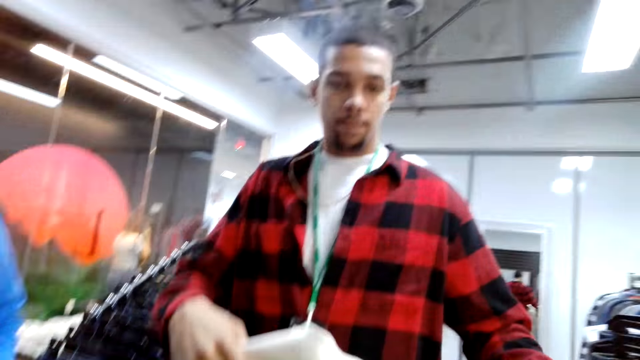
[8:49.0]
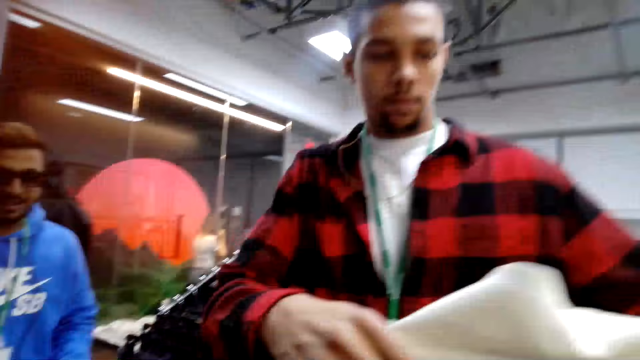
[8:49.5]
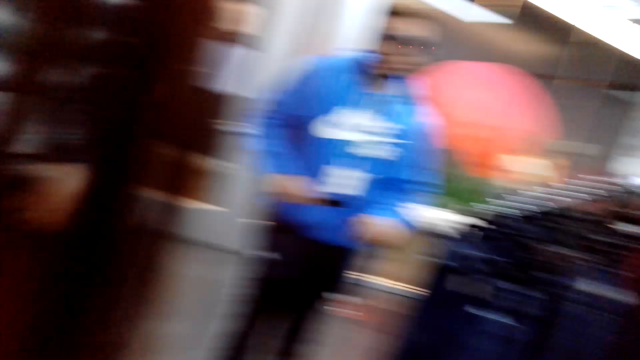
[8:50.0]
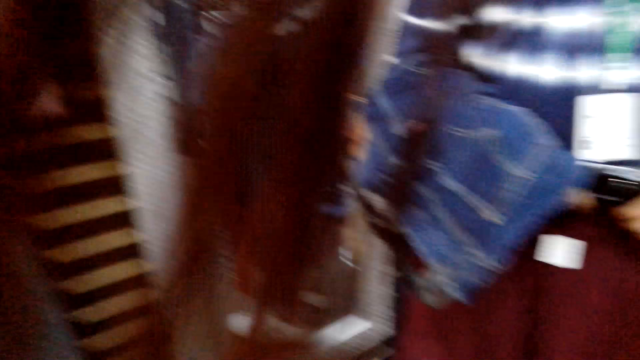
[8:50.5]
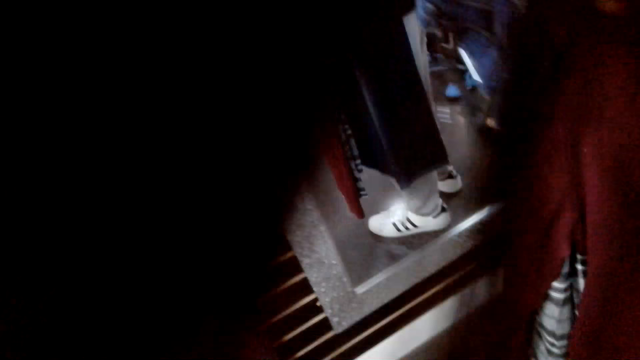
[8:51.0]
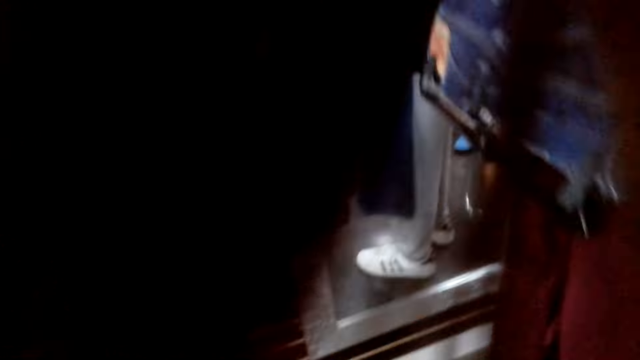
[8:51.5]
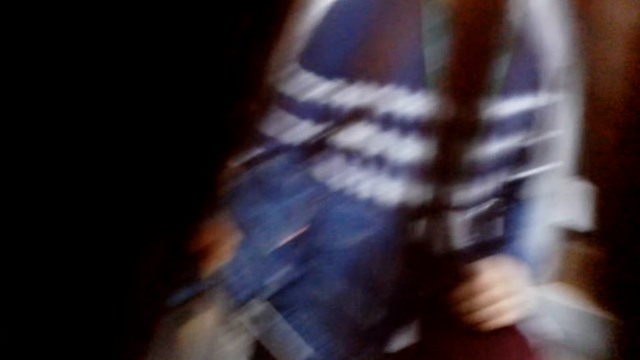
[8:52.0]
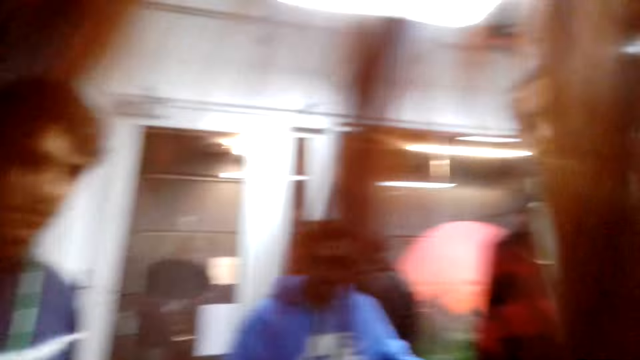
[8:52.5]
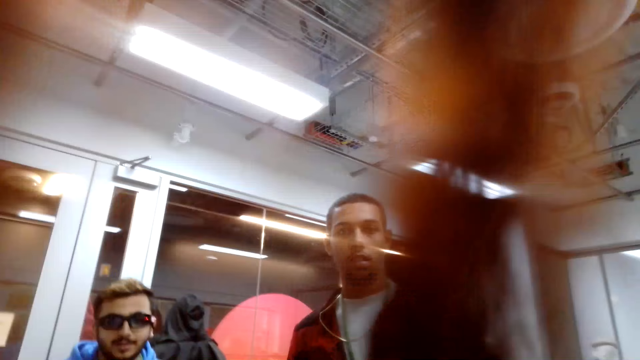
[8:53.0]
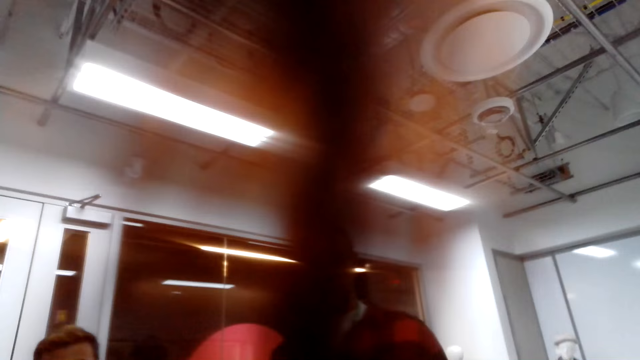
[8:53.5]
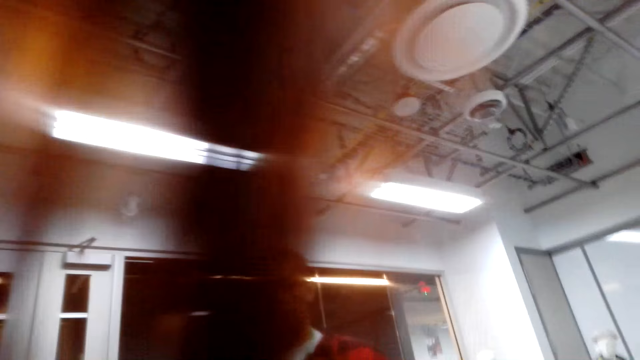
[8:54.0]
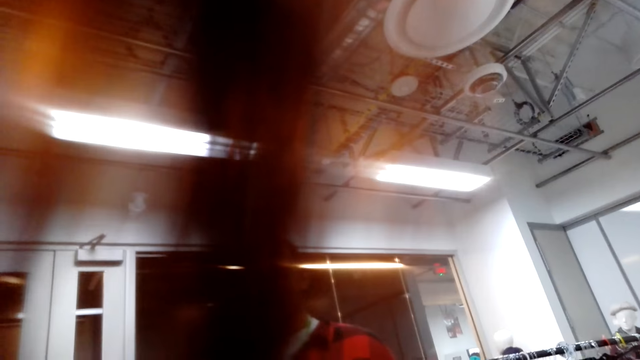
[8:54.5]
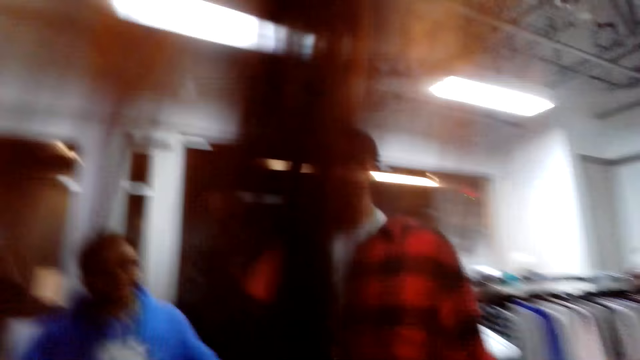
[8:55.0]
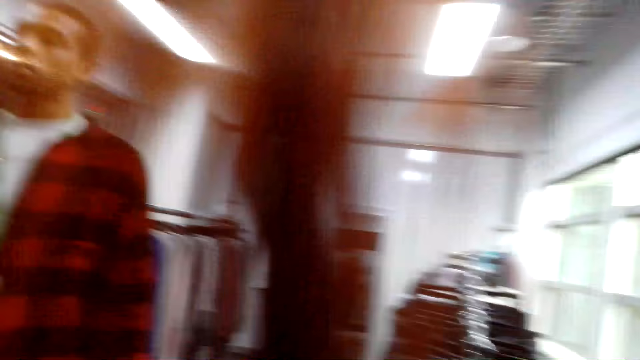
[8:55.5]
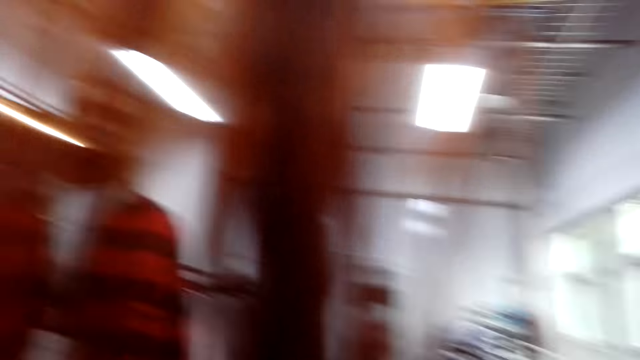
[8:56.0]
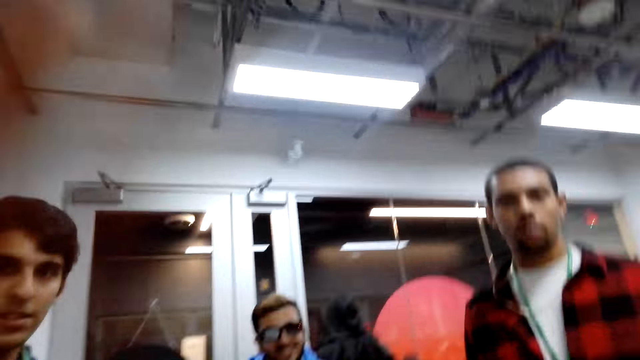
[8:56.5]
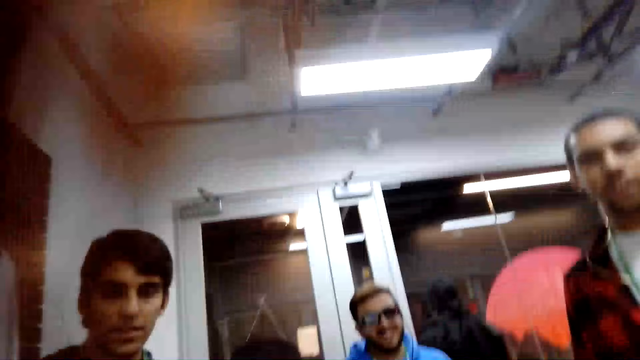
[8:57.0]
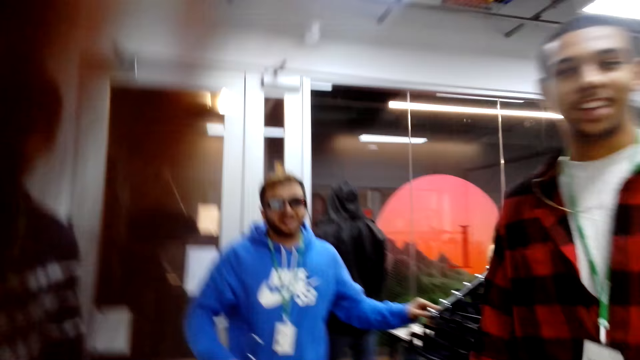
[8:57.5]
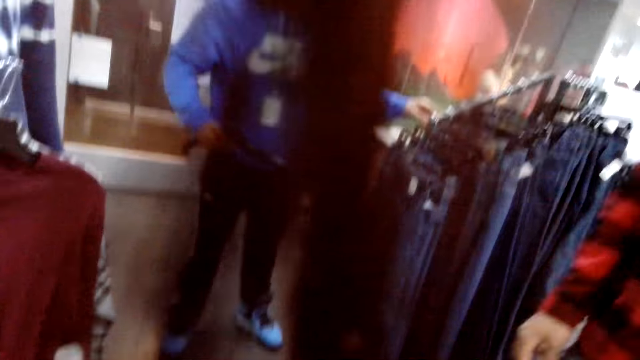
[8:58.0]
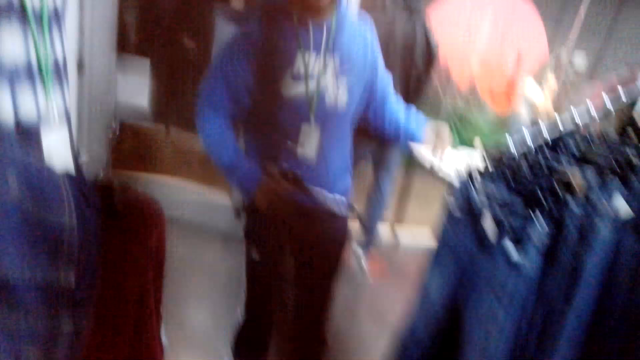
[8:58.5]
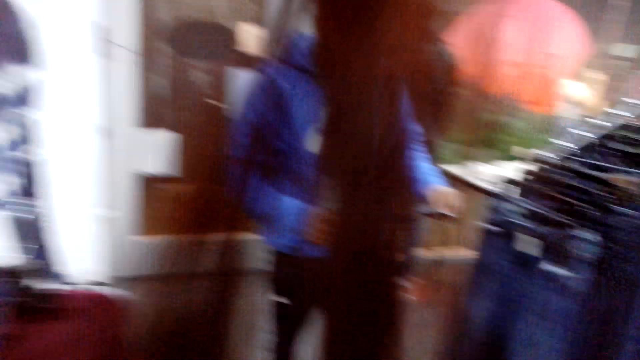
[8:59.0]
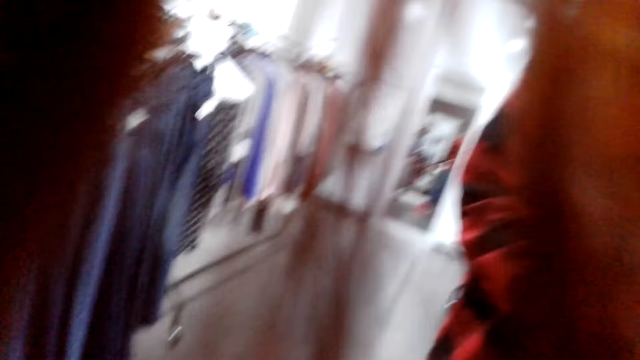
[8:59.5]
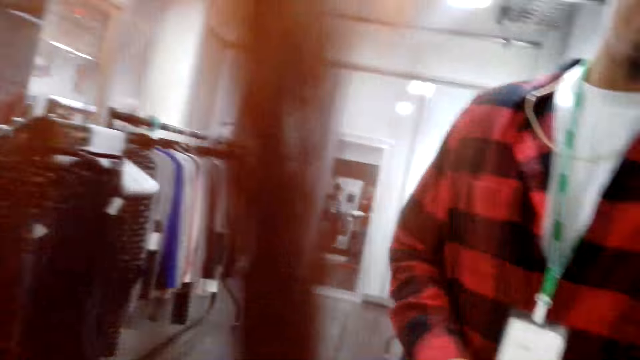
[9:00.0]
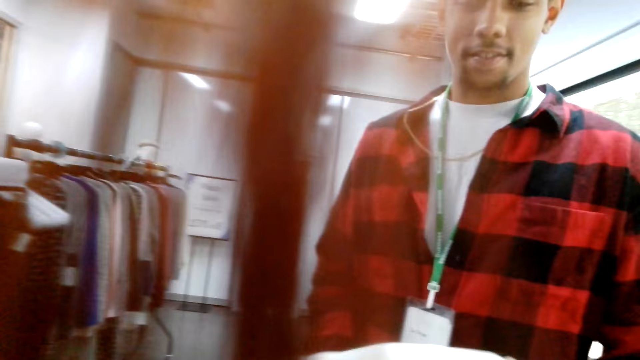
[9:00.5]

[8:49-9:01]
The camera wearer talks to a man. The man is giving the camera wearer the jacket. The camera wearer looks around. They are trying on the jacket.

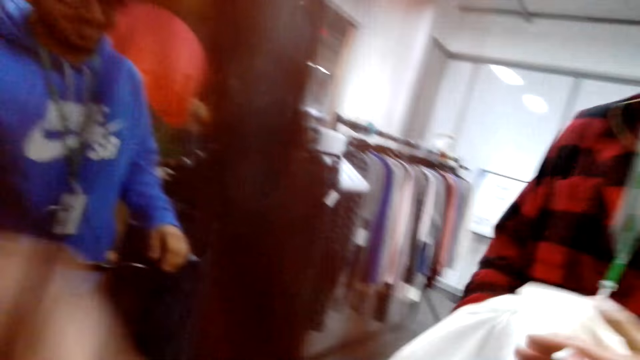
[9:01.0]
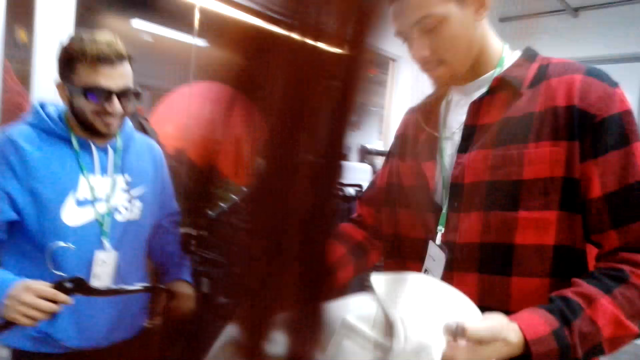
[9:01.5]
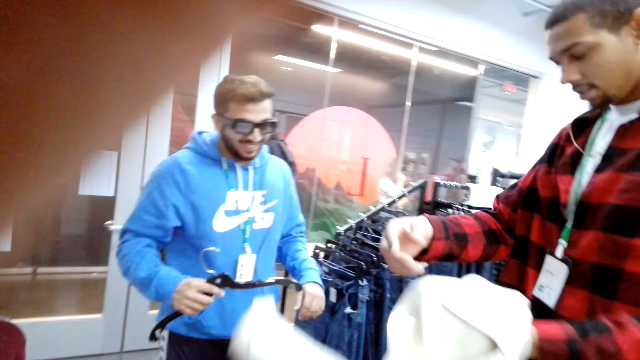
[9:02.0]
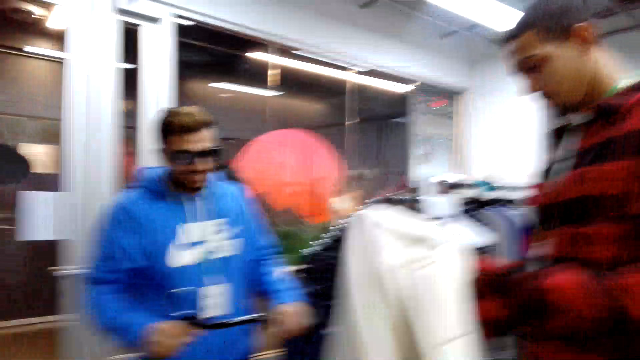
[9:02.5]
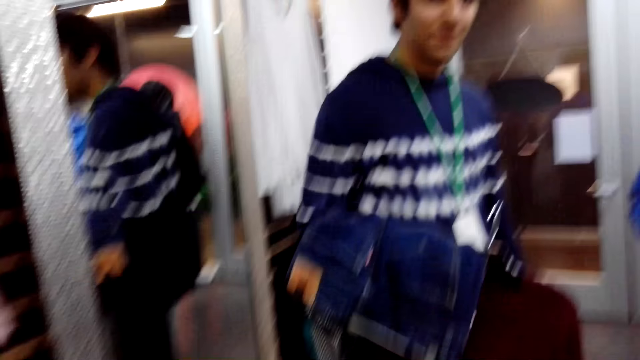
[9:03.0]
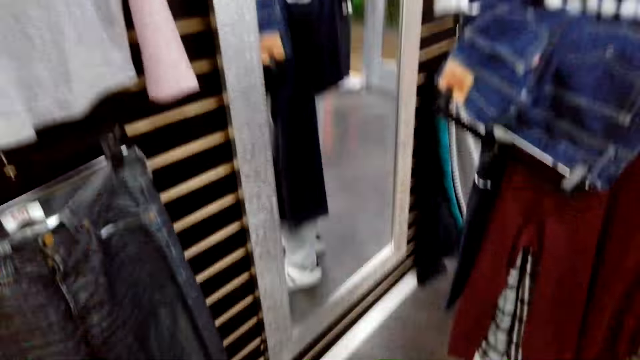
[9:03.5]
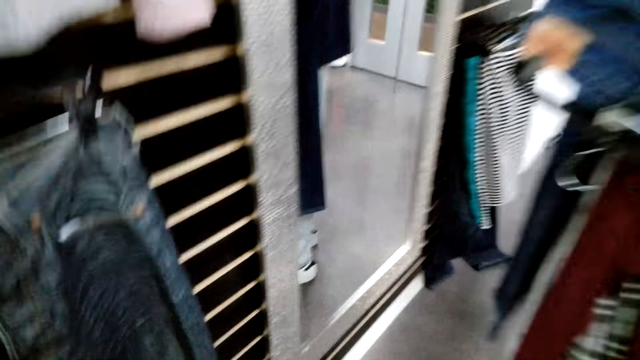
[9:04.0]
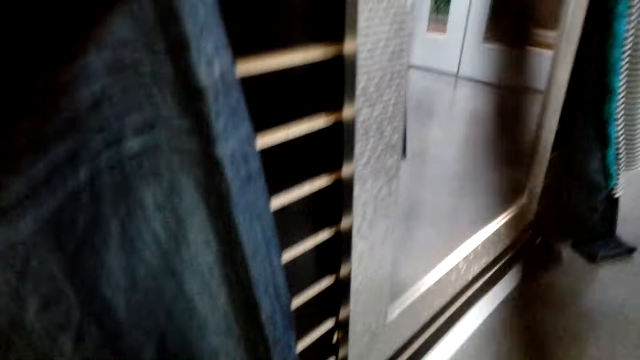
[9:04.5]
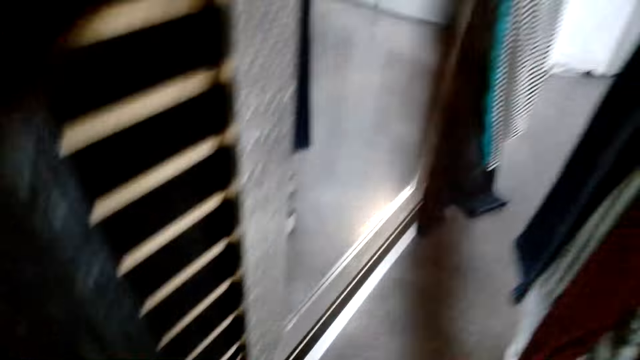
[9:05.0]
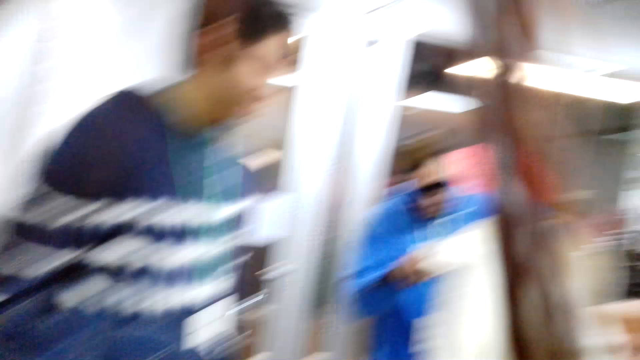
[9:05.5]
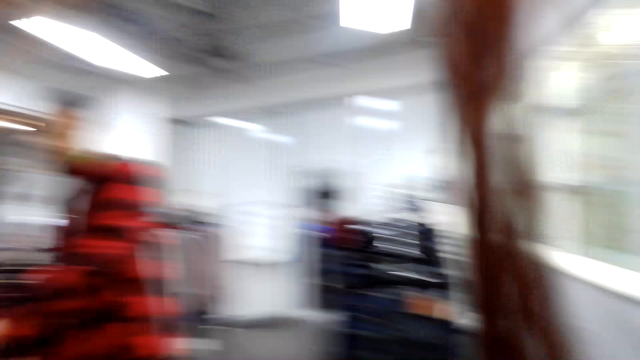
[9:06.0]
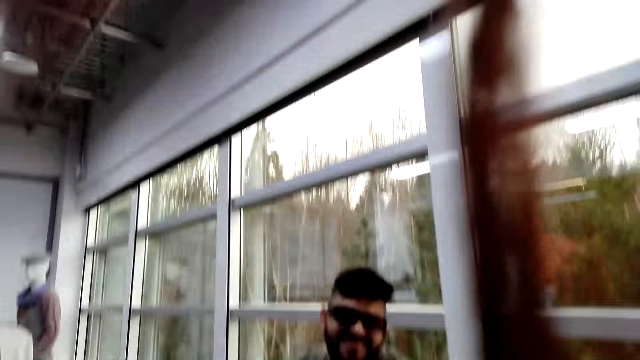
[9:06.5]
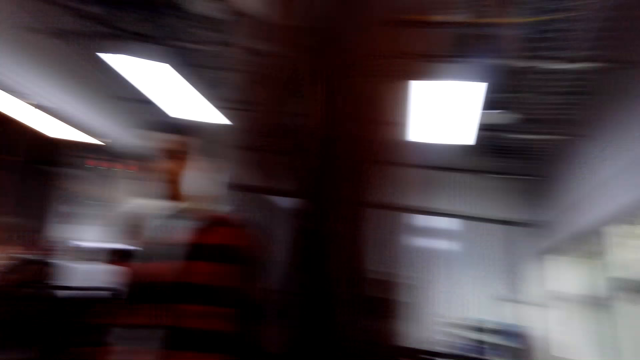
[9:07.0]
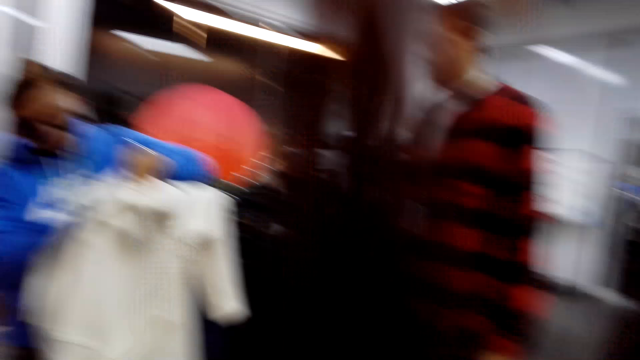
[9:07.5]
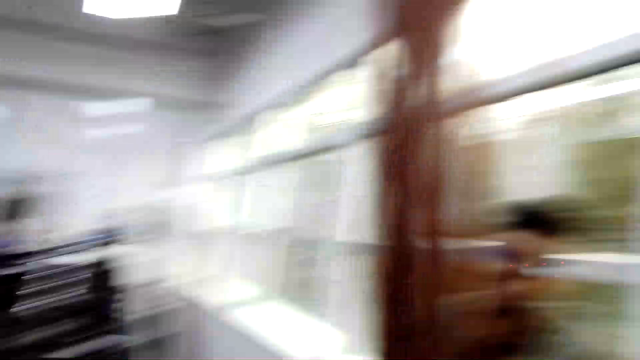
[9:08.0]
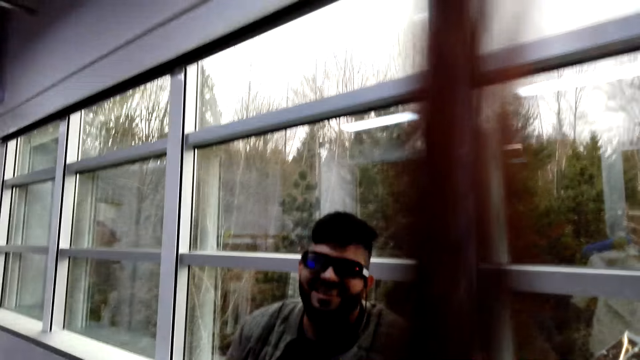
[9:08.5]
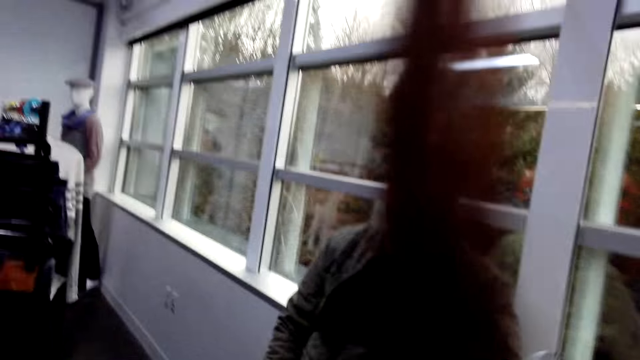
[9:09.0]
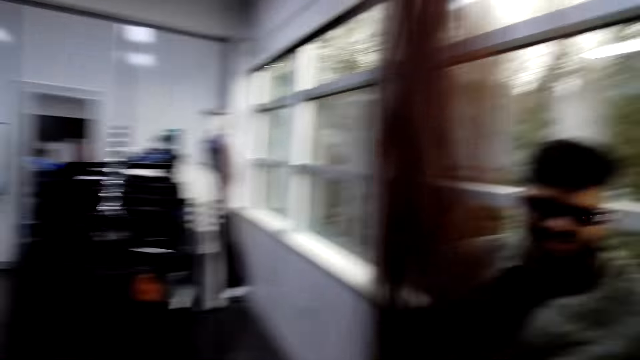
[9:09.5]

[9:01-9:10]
The camera wearer is talking to a person.
